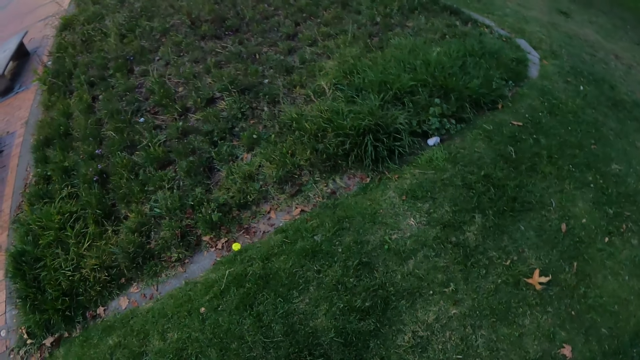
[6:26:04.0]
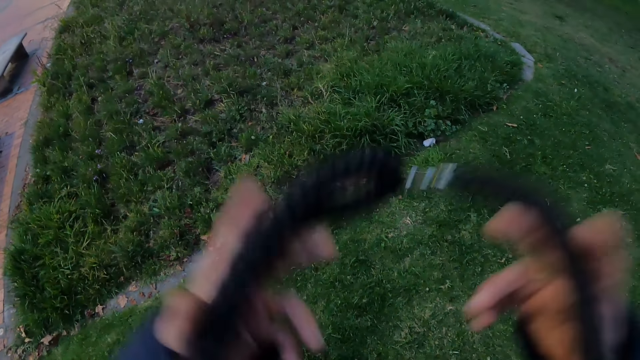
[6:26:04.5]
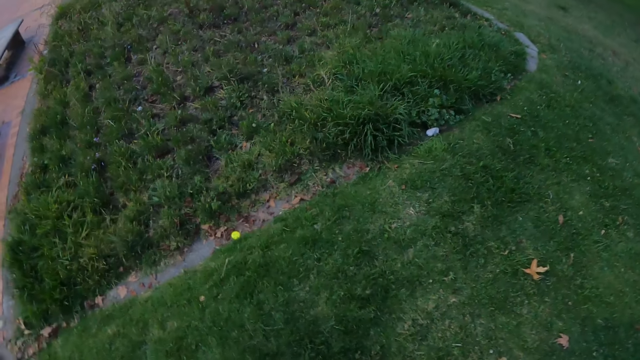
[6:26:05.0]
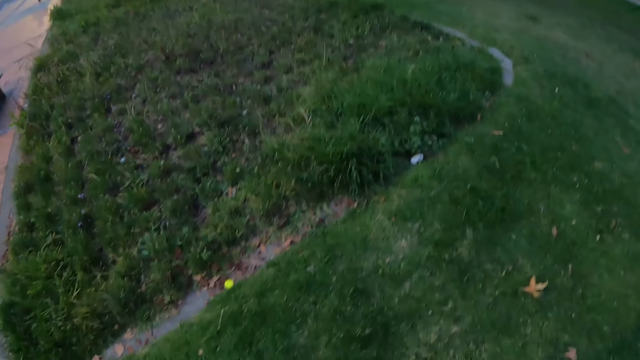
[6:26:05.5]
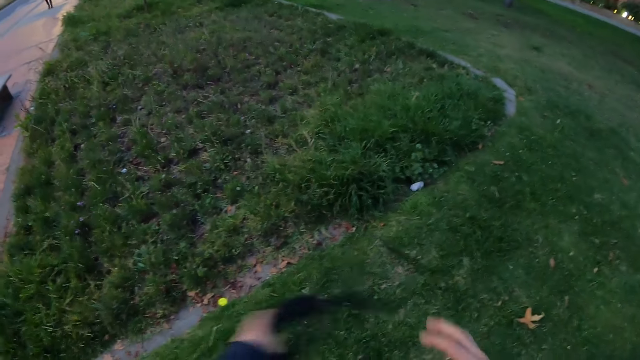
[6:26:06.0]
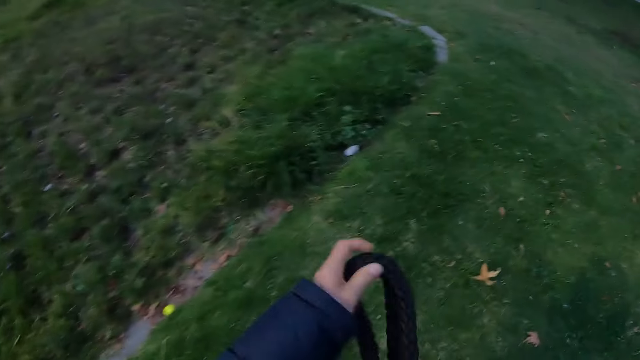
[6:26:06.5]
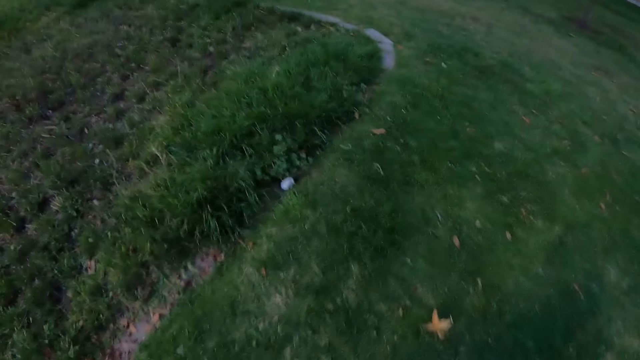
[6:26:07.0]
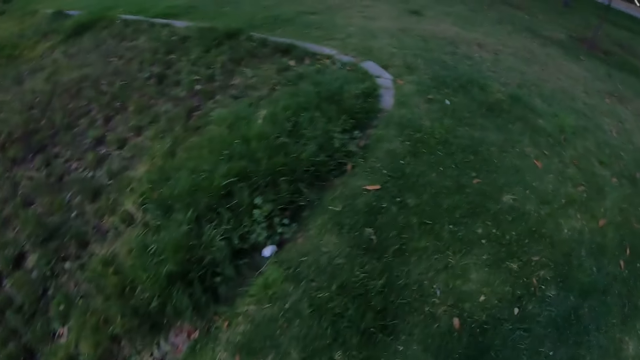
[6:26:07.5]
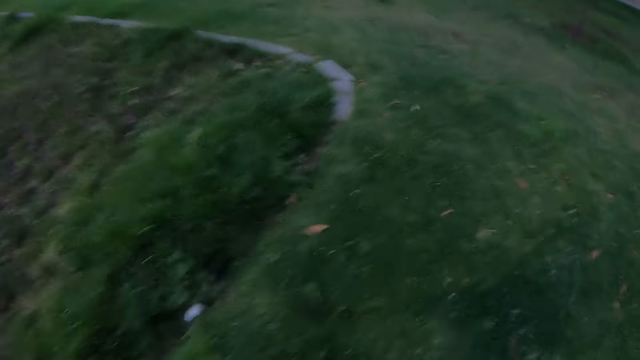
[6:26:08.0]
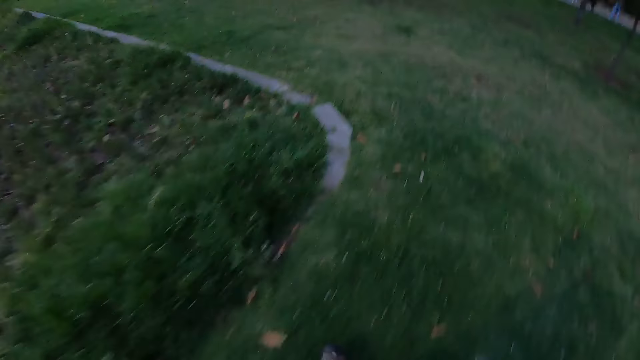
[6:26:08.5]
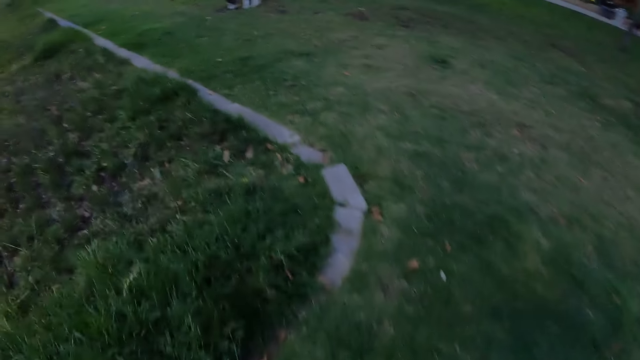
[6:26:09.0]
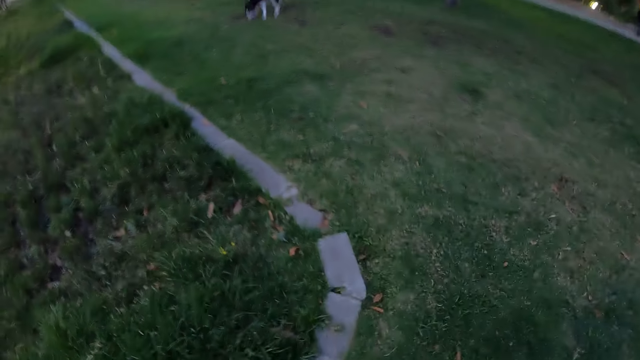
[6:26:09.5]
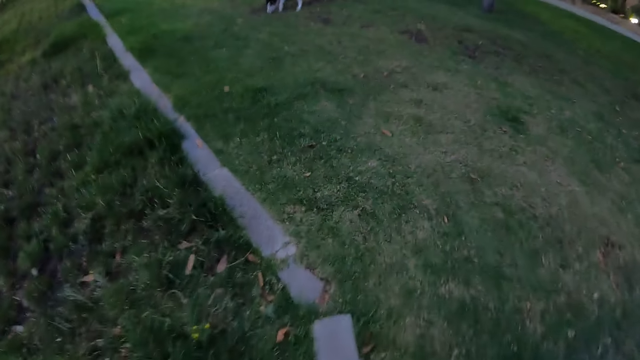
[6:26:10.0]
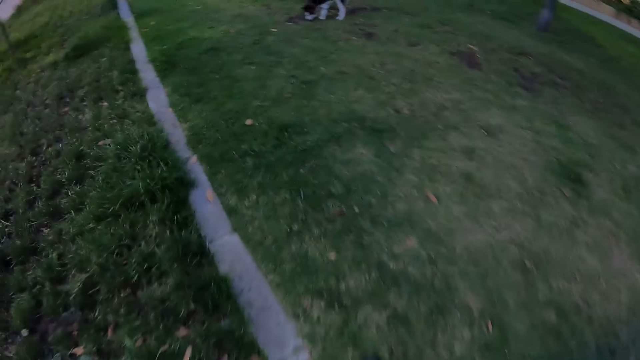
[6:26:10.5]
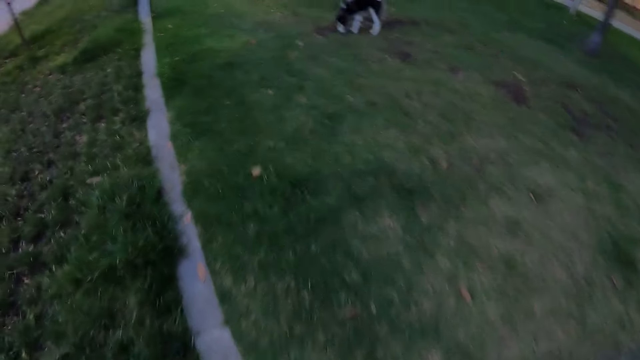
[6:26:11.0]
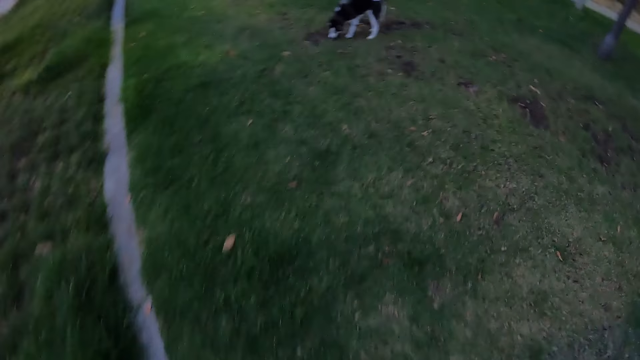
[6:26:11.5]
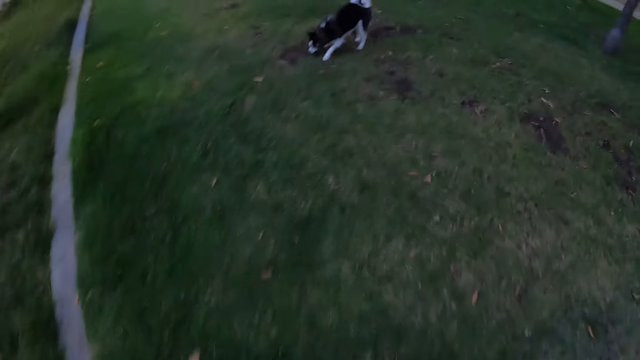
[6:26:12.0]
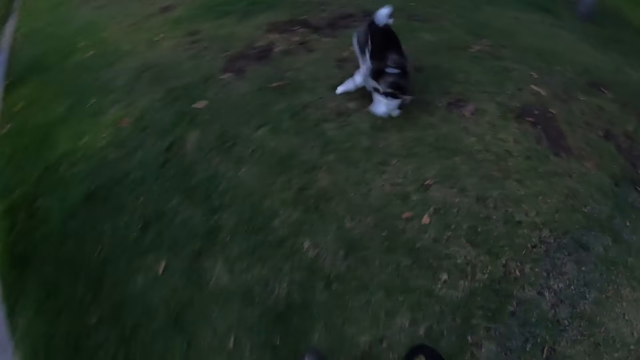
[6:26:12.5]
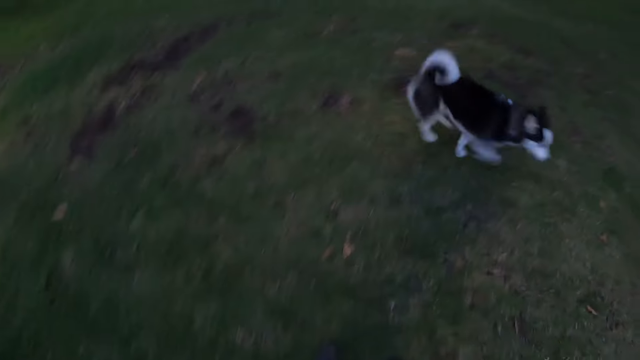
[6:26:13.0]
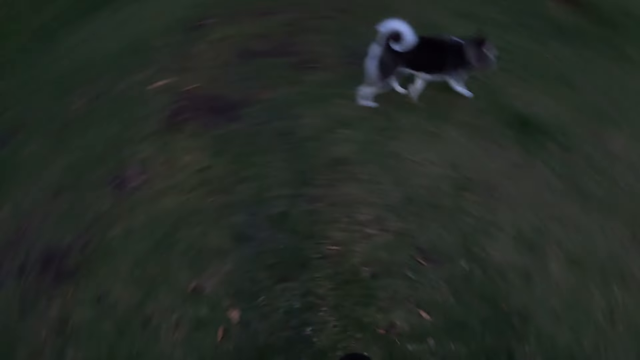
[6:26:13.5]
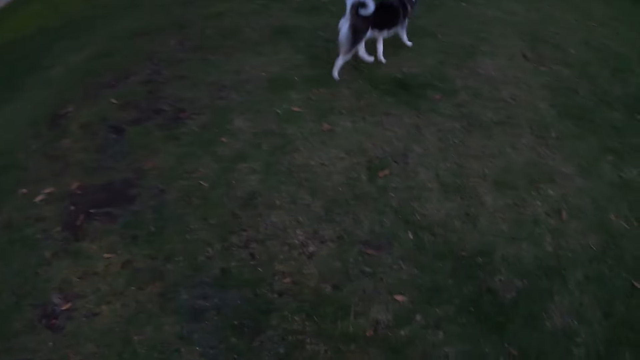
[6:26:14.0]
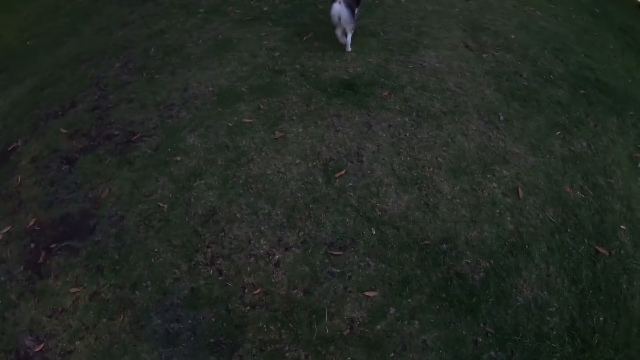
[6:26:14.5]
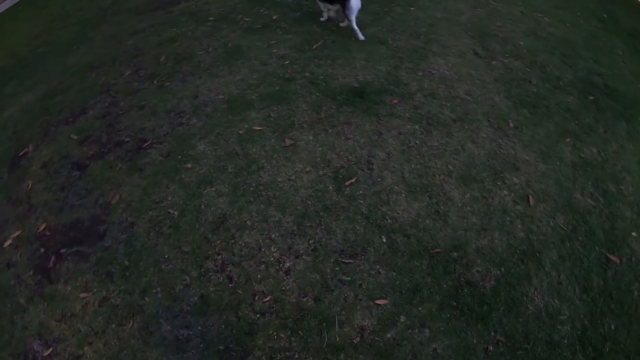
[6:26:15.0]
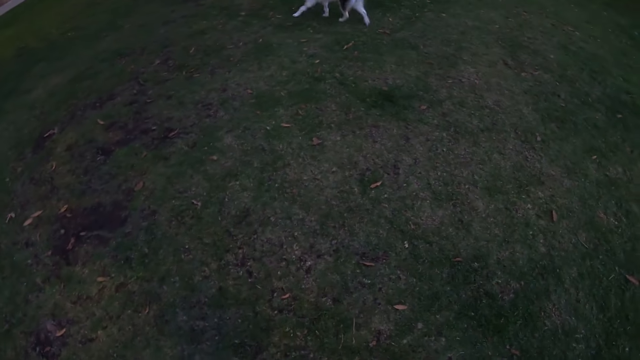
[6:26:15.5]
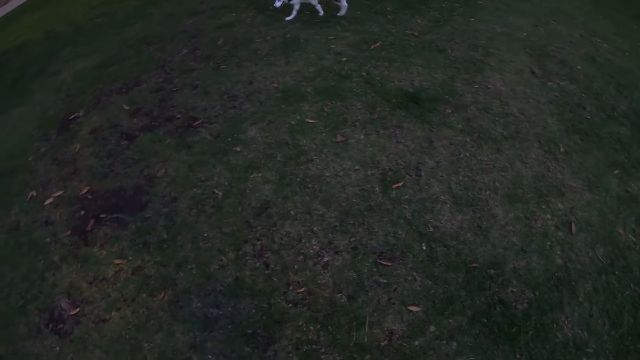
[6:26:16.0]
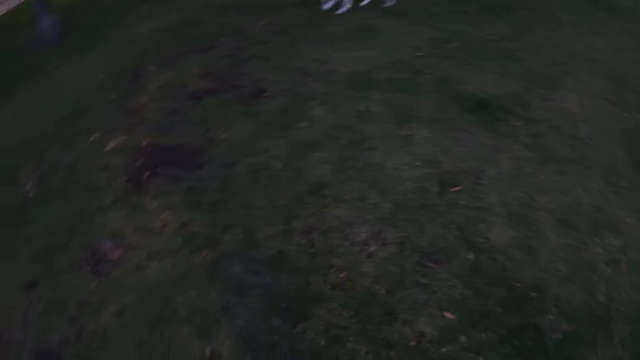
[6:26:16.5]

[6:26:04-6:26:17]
The camera wearer holds a leash with both hands. They walk towards a dog. The dog runs on the lawn.

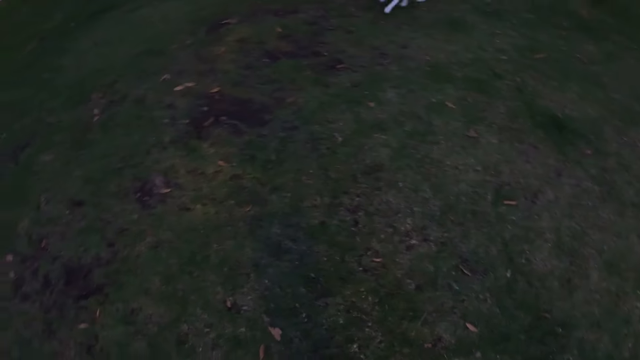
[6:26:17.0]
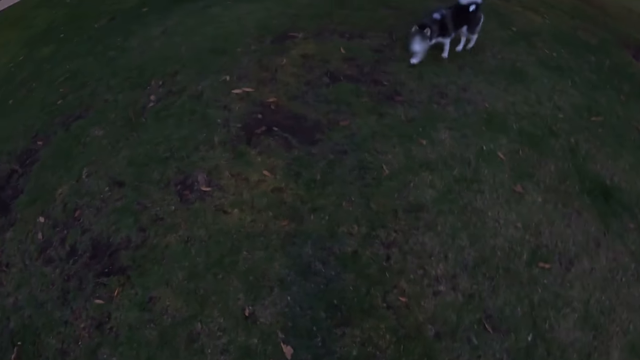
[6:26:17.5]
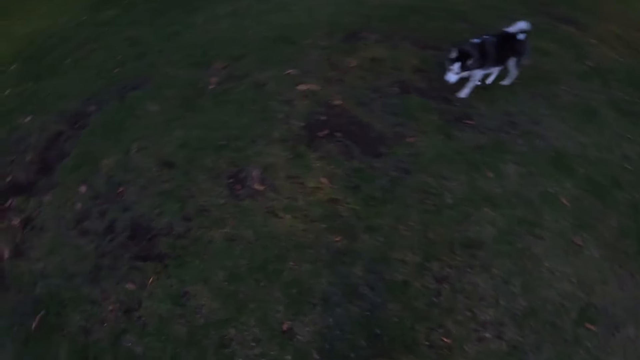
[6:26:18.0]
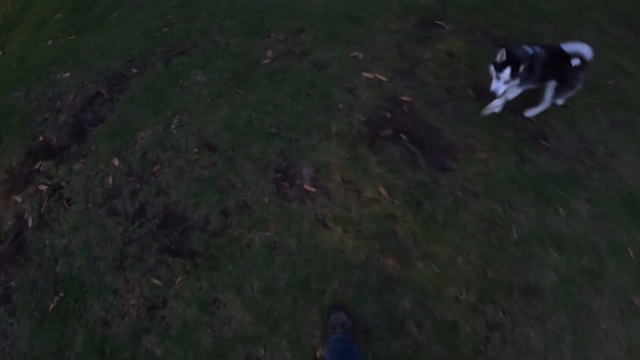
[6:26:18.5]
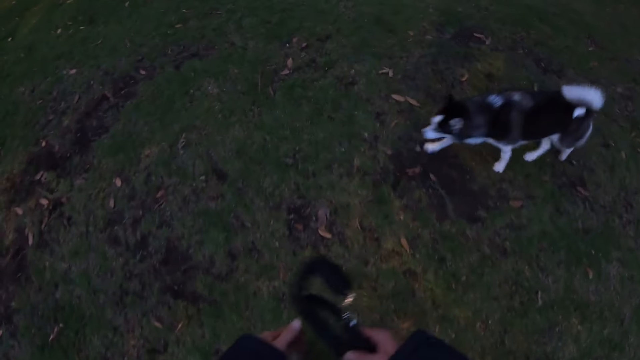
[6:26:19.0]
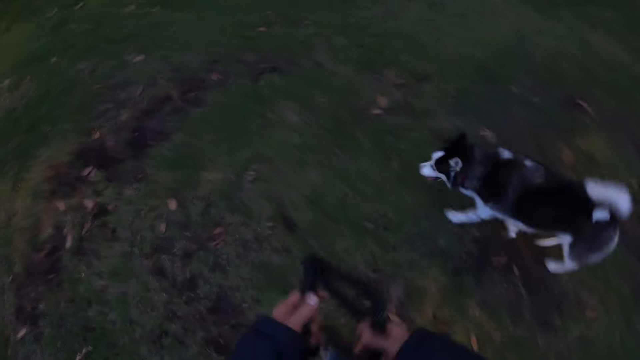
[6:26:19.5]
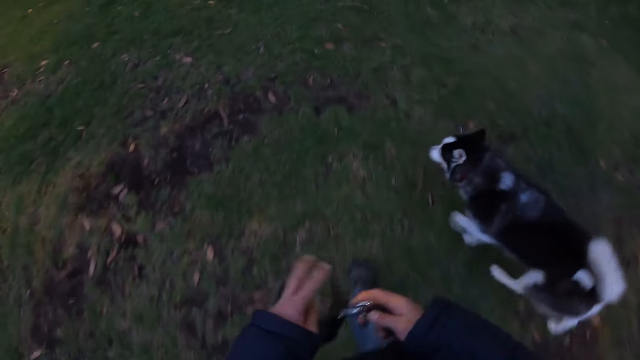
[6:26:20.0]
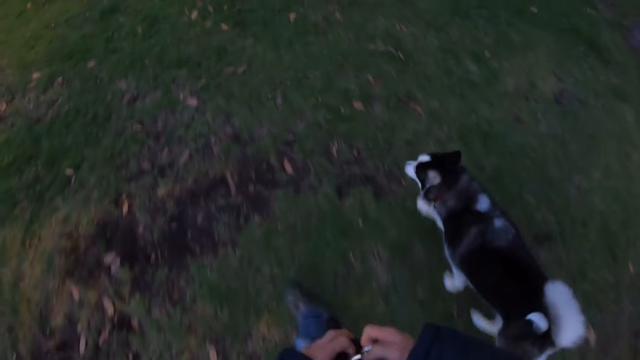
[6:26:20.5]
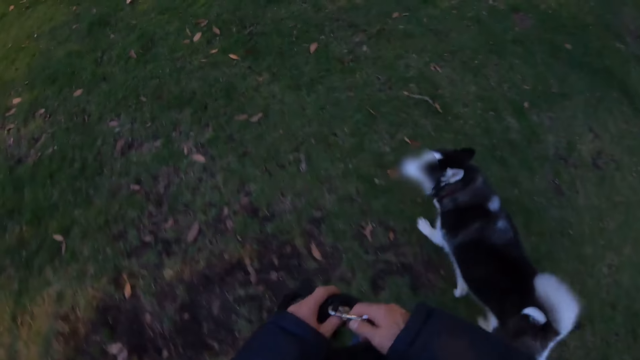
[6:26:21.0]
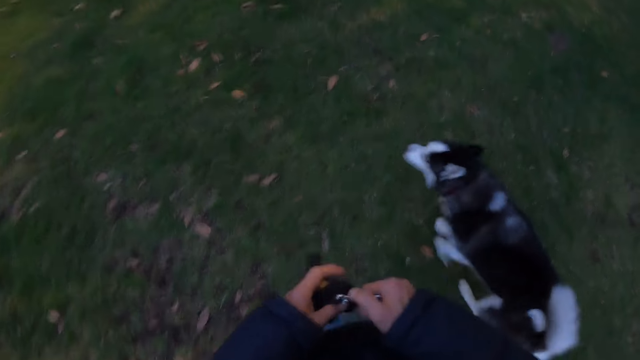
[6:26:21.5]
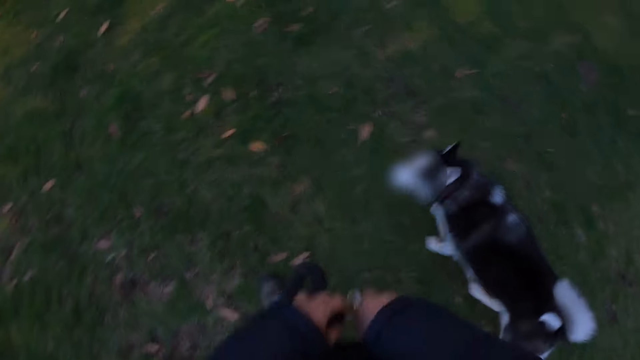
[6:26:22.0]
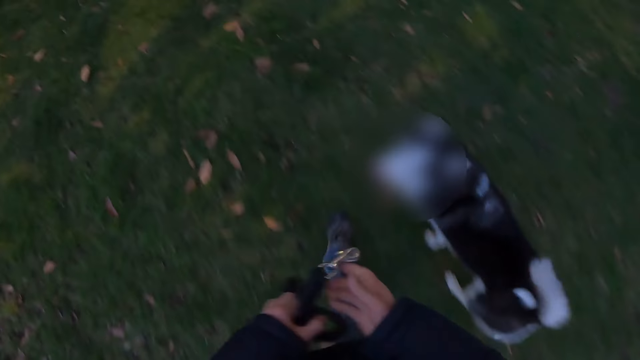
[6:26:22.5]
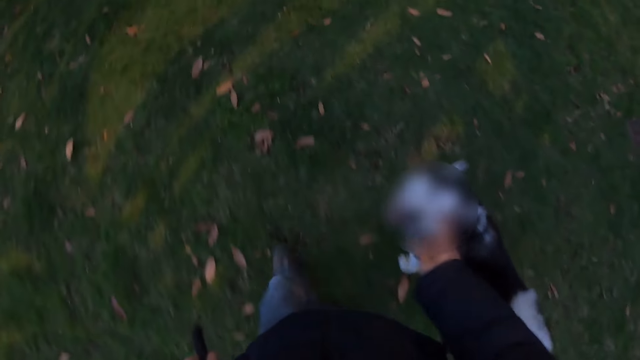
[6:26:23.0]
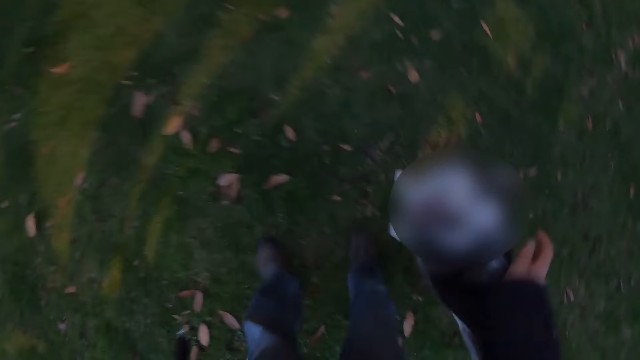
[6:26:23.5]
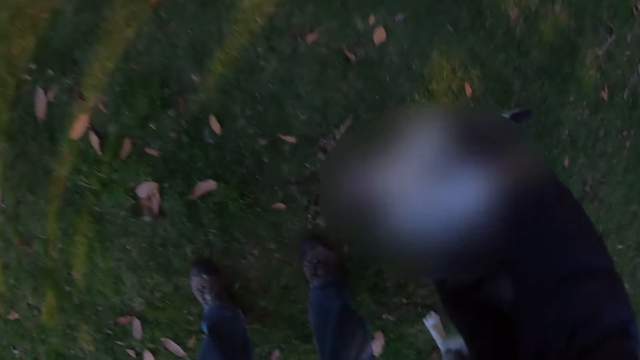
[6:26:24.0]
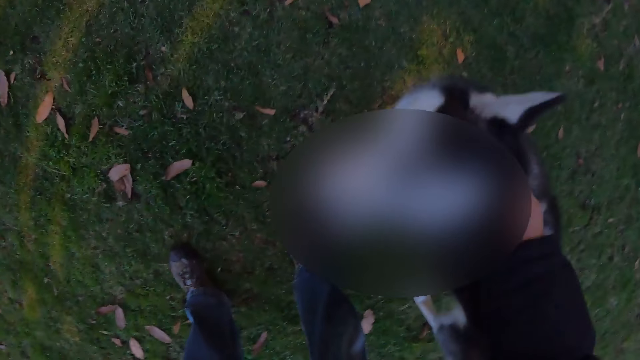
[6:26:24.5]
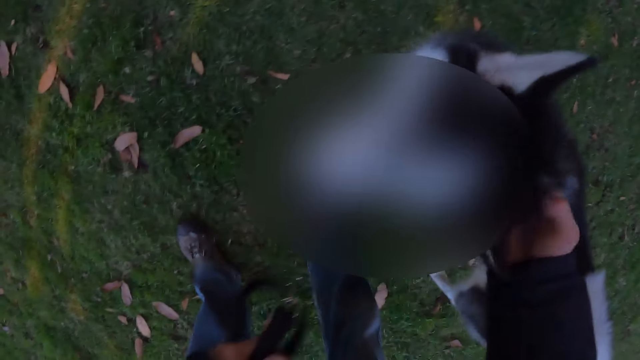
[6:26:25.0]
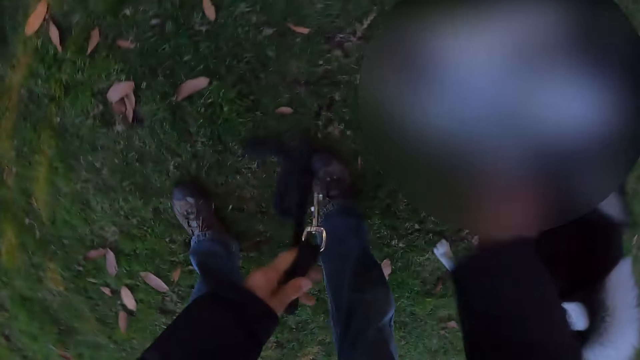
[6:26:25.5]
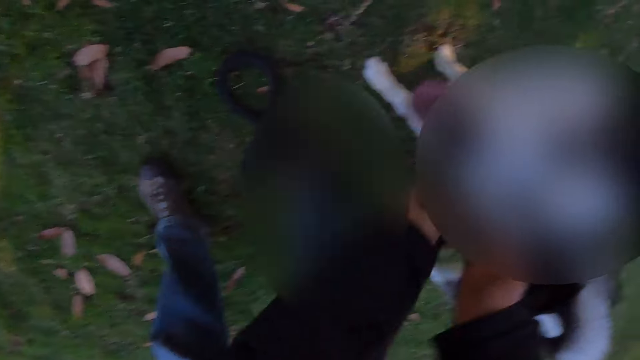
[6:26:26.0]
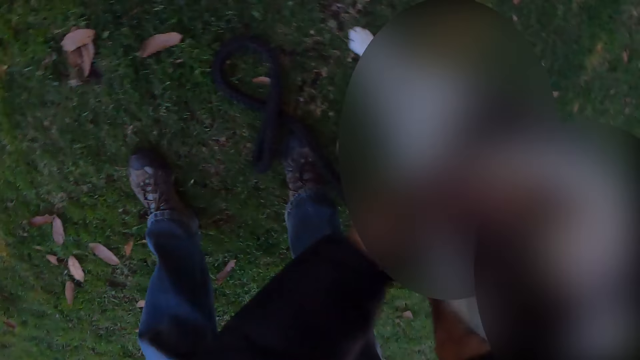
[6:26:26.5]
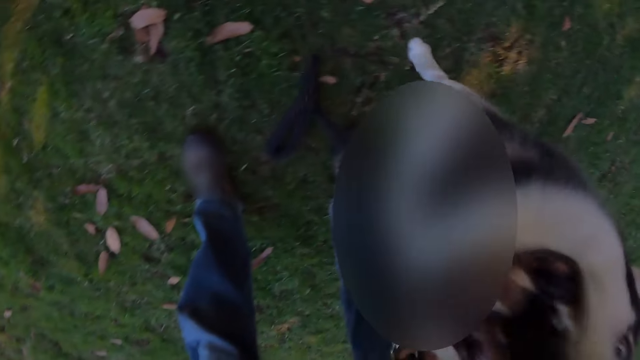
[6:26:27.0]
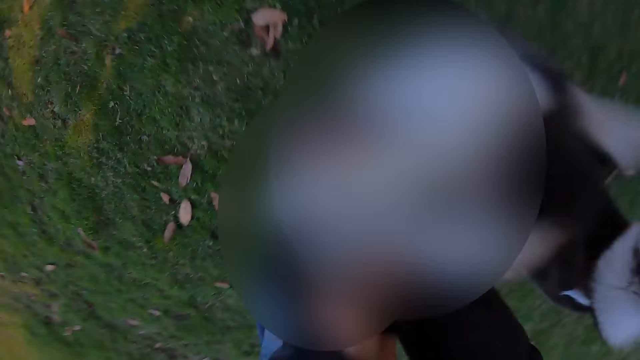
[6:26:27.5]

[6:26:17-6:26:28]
The camera wearer holds the leash with both hands. They walk the dog. They clip the leash to a collar on the dog's neck with both hands.
